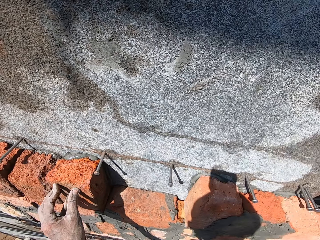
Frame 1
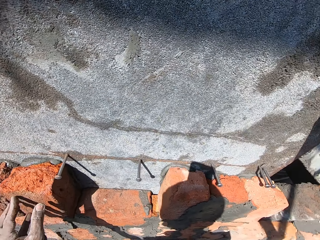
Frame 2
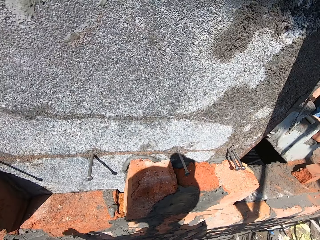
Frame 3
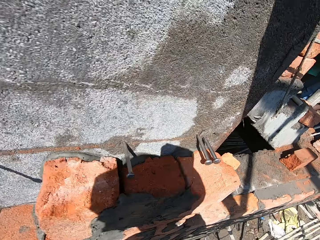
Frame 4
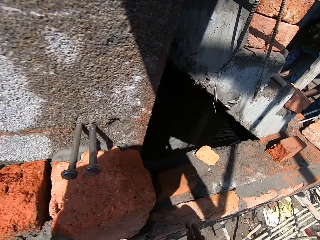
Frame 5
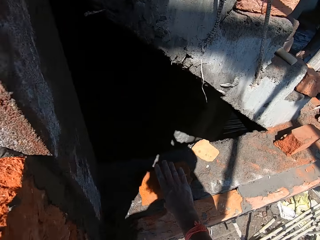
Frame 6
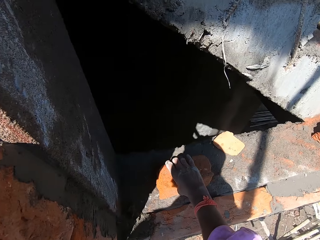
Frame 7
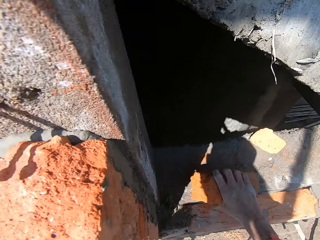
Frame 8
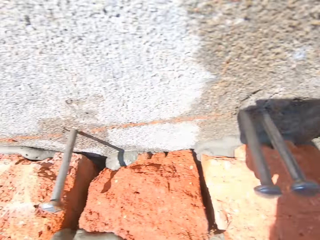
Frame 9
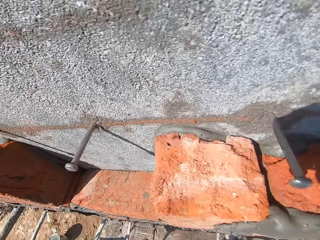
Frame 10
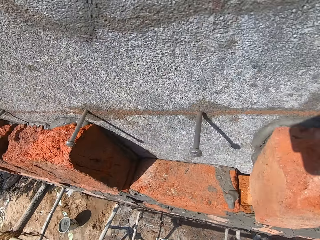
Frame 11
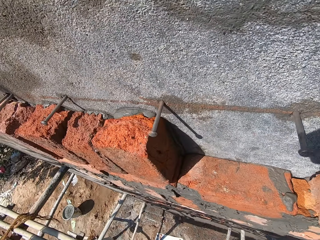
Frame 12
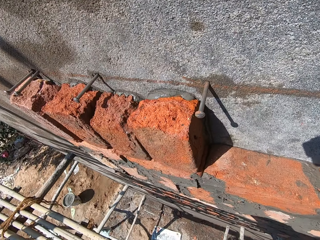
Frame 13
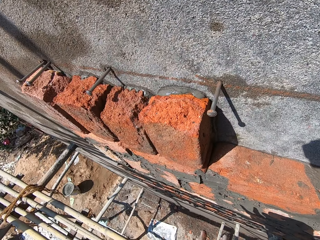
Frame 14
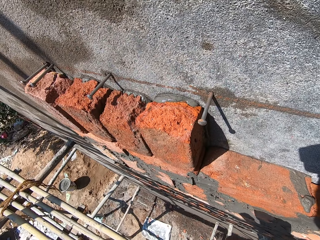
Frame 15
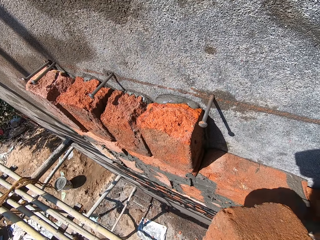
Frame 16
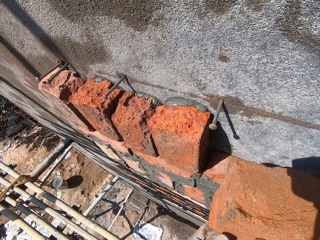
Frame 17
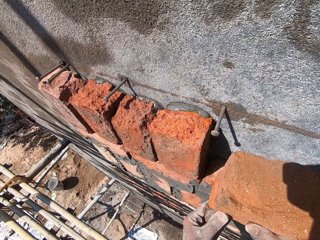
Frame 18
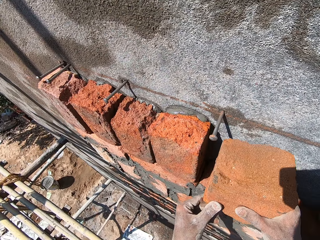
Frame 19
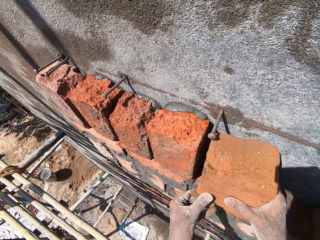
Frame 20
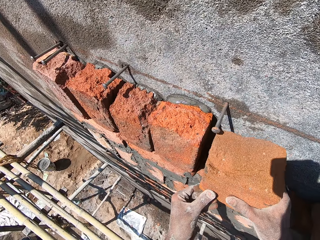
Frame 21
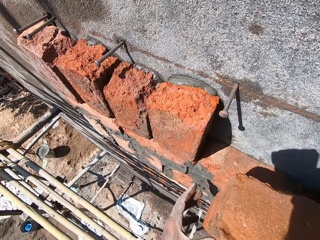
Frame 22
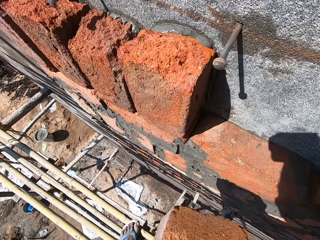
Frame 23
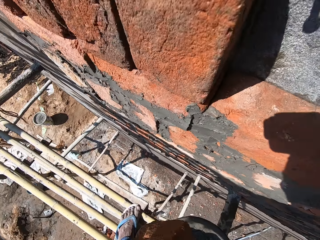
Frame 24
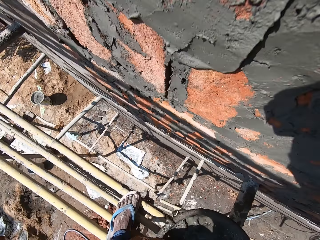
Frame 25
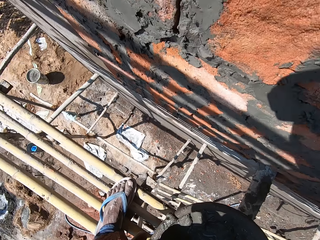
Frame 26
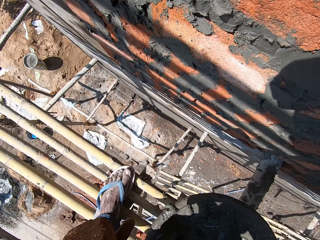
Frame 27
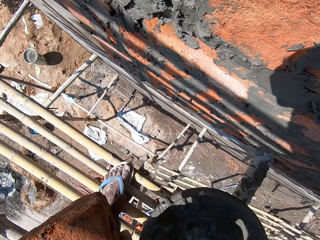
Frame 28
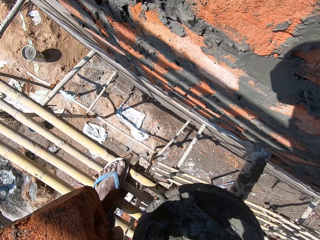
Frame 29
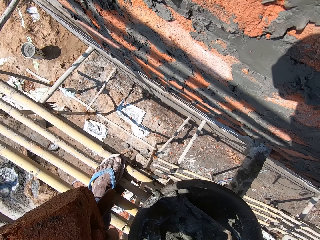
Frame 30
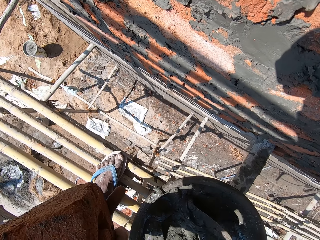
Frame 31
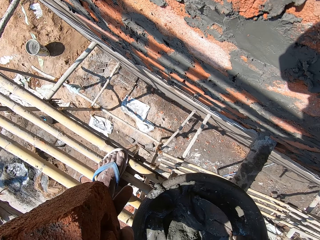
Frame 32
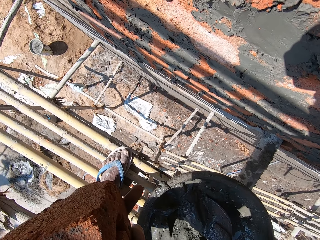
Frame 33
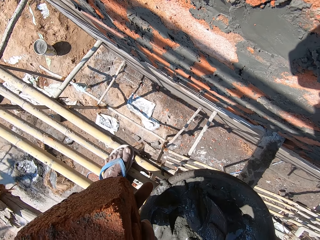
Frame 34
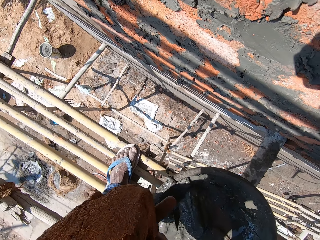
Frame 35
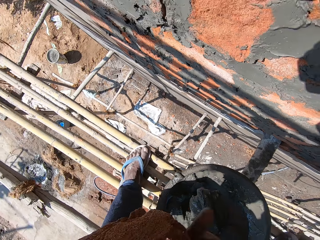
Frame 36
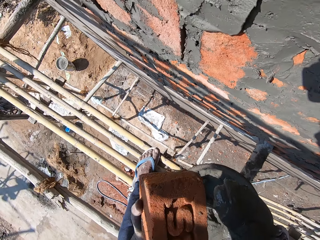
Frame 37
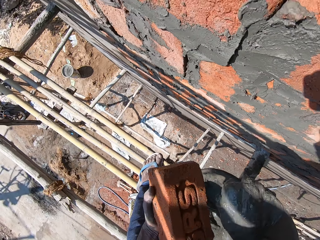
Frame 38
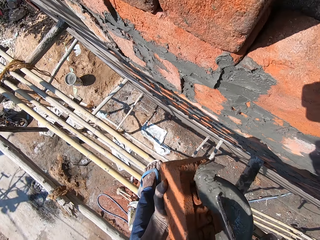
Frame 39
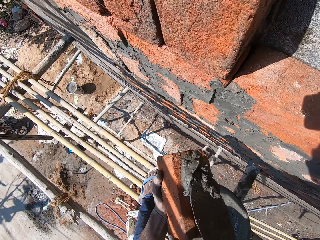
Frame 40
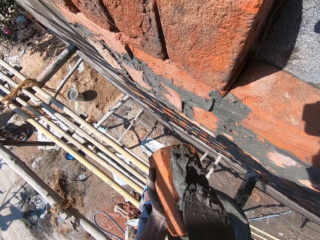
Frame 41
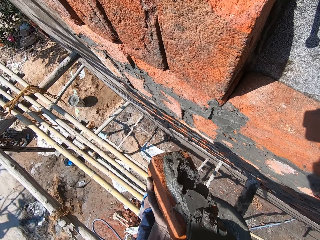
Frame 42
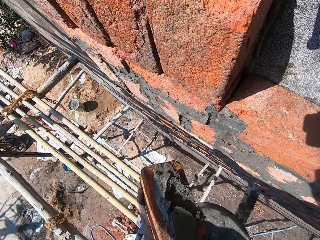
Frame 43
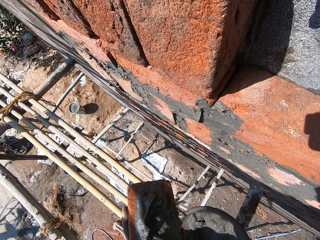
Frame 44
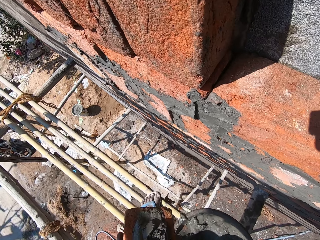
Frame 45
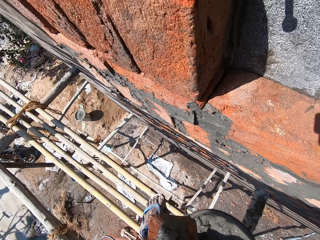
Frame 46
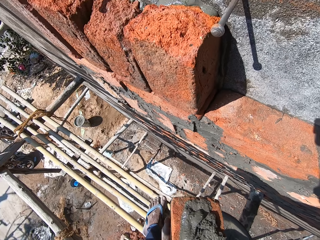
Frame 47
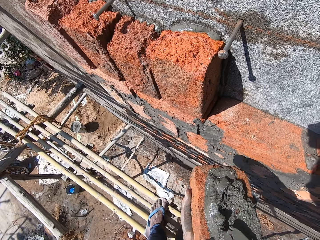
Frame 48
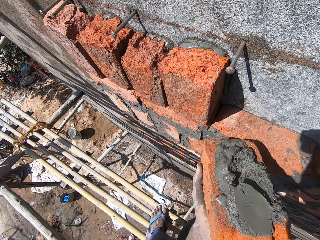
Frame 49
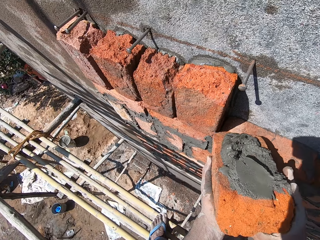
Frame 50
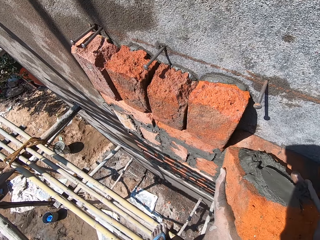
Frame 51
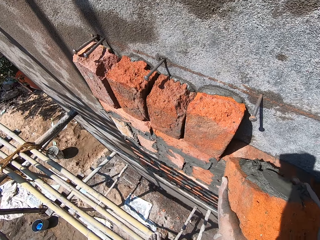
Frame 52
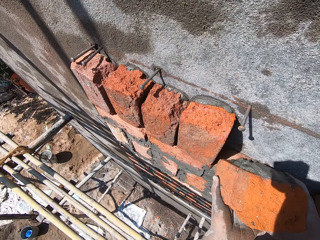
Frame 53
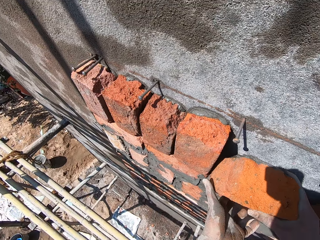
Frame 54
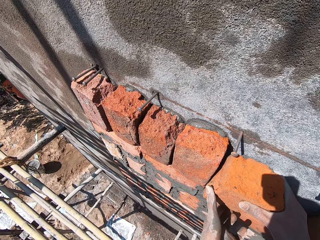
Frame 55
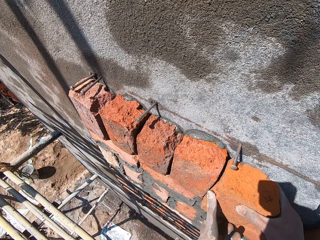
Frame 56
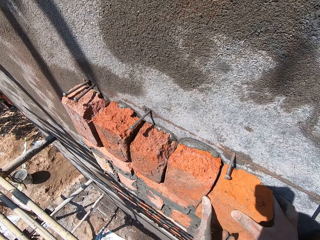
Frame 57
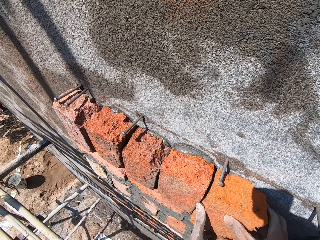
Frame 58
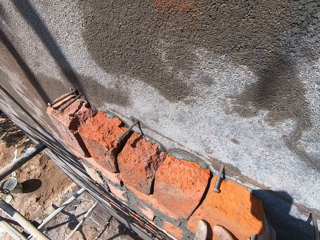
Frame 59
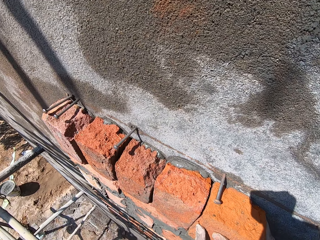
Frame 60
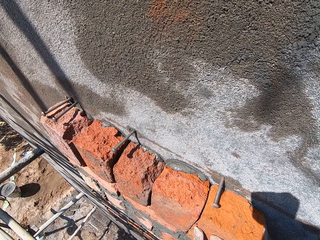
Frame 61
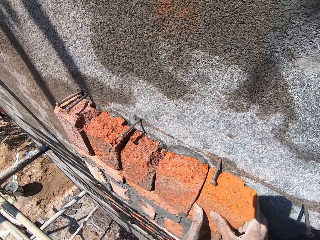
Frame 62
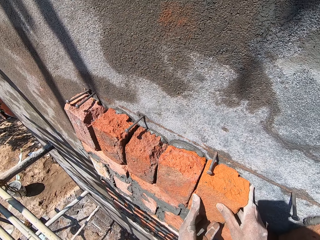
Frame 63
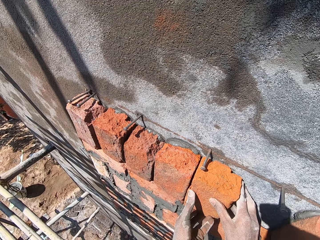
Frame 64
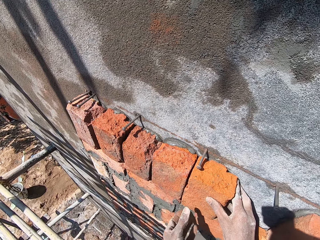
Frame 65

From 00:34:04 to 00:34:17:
The camera wearer moves on the scaffold. He picks a brick on the floor with his right hand. He places the brick on the wall with both hands. He passes the brick to his left hand from his right hand. He takes a trowel. He picks mortar from the cement pan with the hand trowel in his right hand. He places the cement on the brick in his left hand with the hand trowel in his right hand. He places the brick on the wall with both hands.

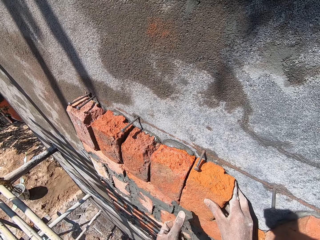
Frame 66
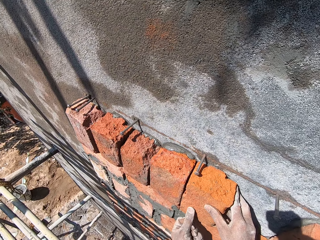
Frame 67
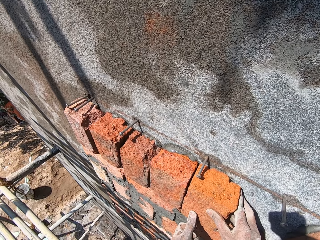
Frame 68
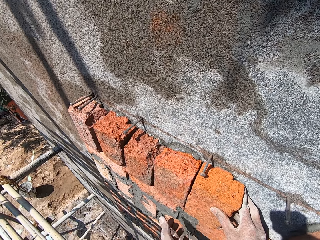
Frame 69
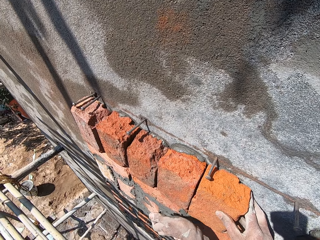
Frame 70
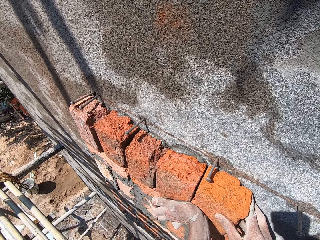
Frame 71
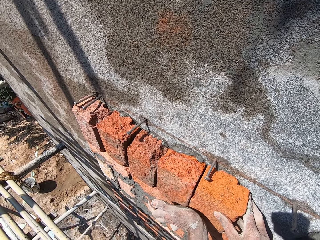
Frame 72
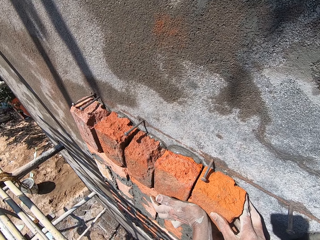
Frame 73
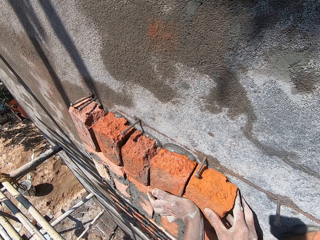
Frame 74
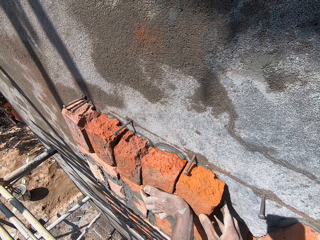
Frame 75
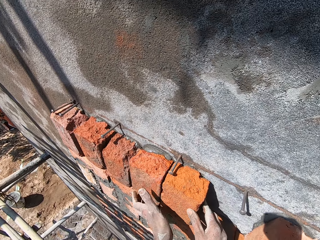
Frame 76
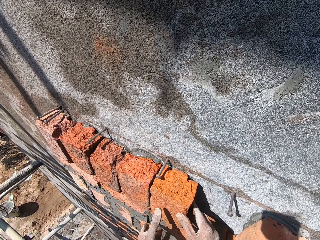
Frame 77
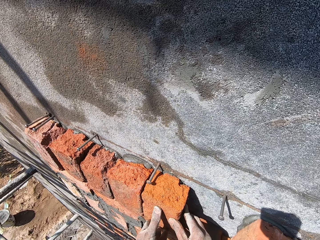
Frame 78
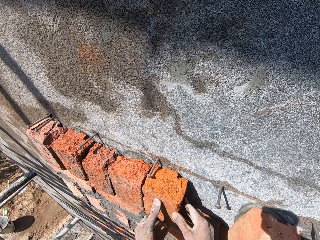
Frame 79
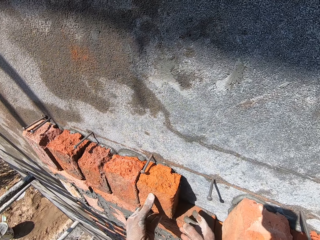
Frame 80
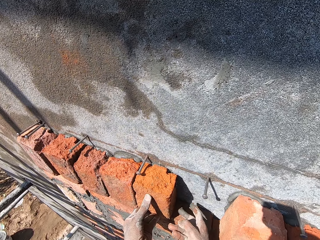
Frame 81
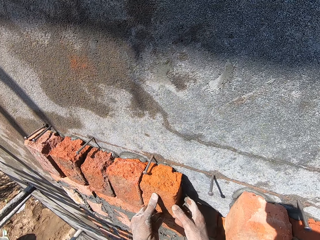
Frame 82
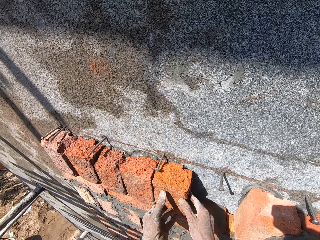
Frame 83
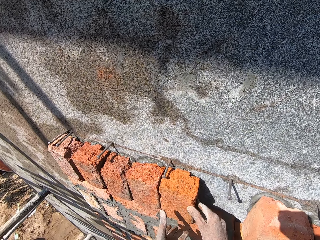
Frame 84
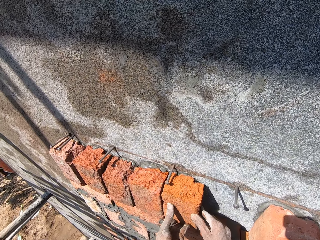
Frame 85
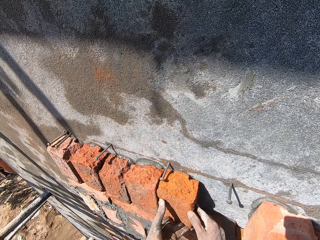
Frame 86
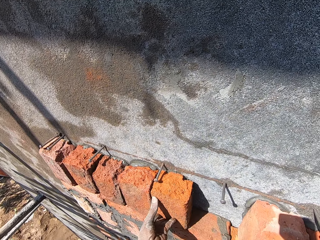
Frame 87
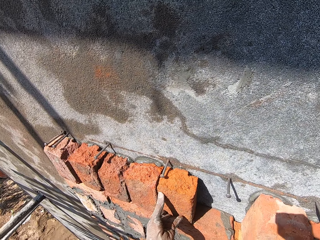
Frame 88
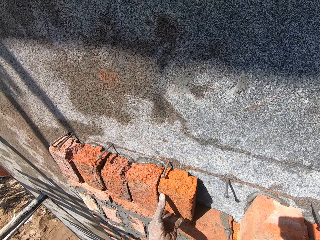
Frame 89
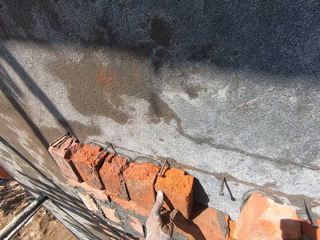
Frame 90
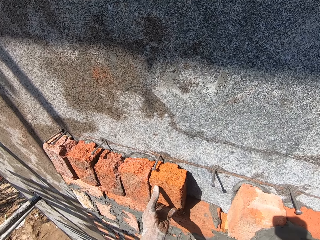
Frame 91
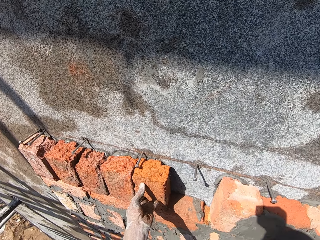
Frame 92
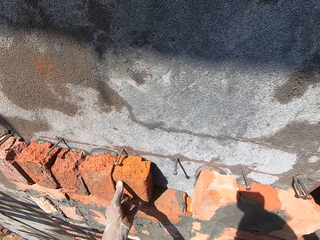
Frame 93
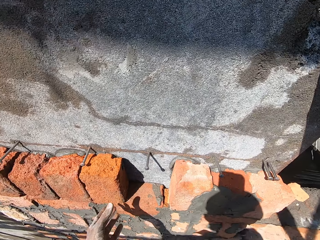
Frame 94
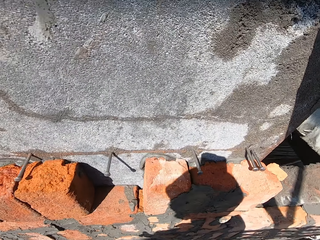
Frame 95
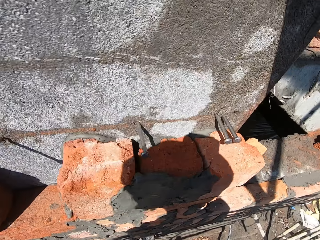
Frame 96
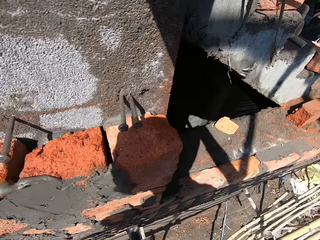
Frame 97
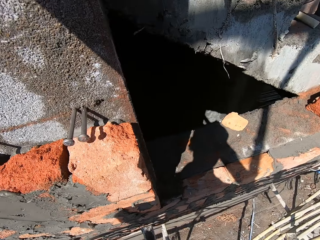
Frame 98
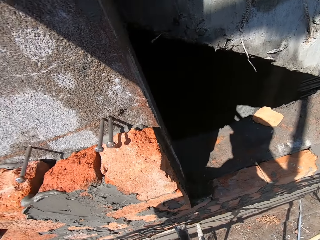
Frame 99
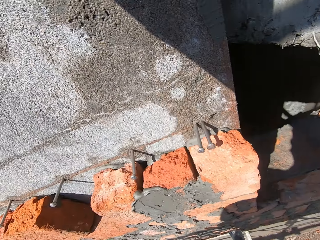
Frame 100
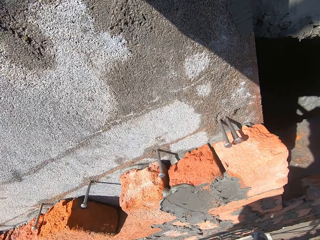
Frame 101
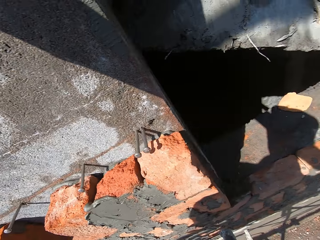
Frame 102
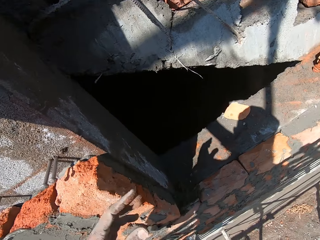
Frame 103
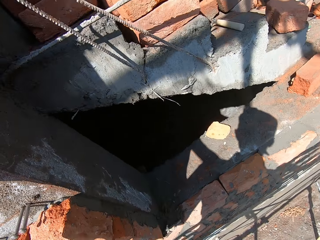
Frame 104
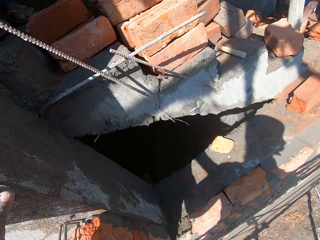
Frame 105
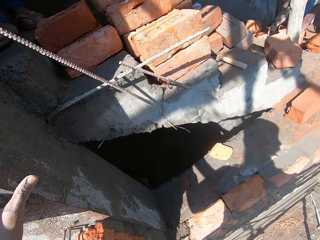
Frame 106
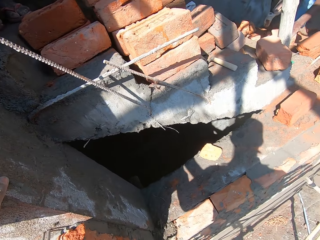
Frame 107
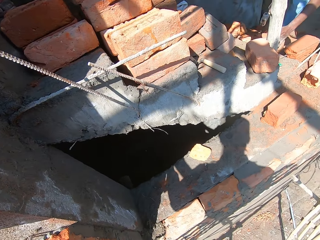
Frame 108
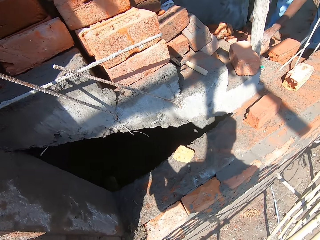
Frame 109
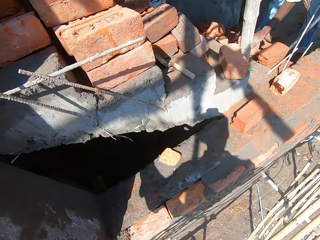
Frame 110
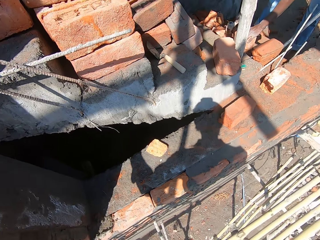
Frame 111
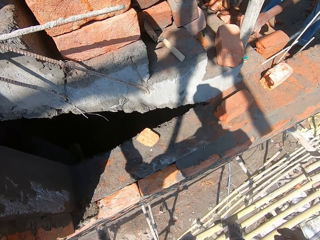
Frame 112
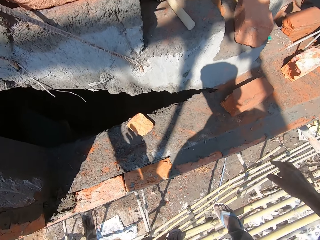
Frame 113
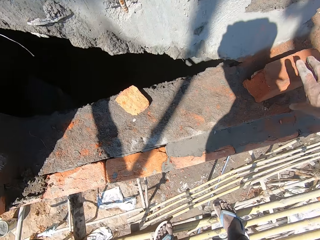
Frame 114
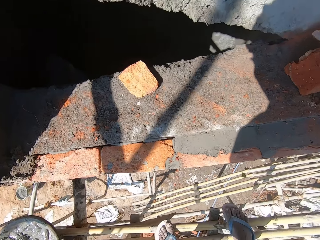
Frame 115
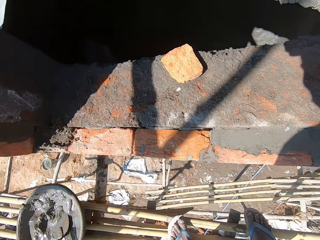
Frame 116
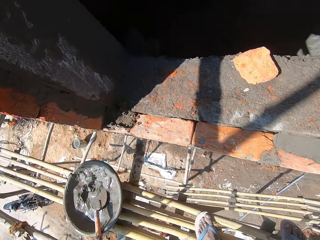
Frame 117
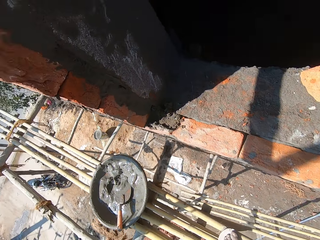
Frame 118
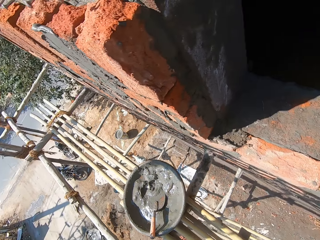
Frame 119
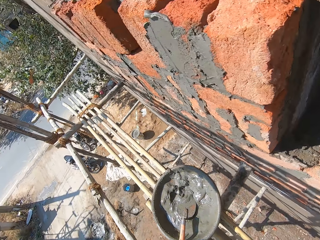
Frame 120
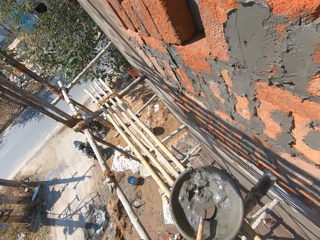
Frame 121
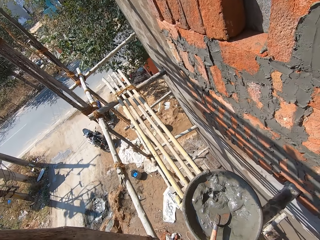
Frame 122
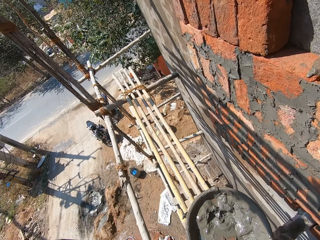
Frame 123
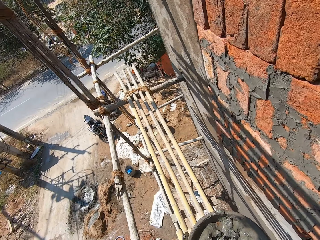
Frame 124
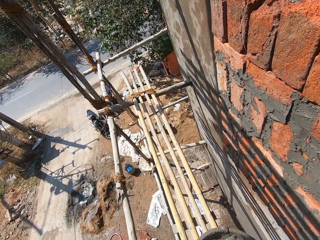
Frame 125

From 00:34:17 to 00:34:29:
The camera wearer hits the brick on the wall with his left hand. He moves on the scaffold. He places his left hand on the wall. He picks a brick on the floor with his right hand. He walks on the scaffold.
